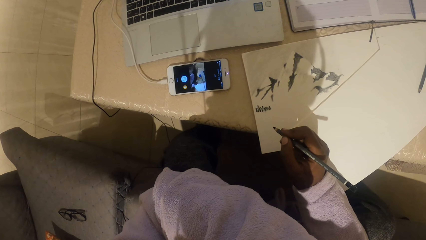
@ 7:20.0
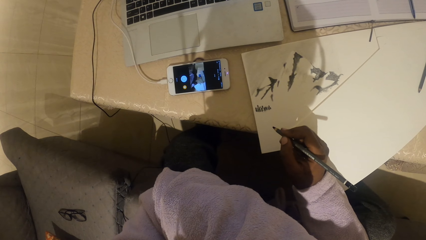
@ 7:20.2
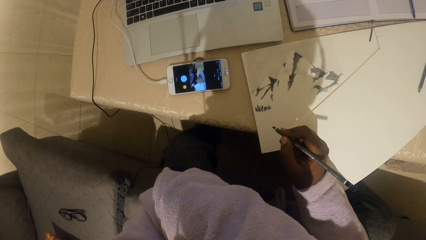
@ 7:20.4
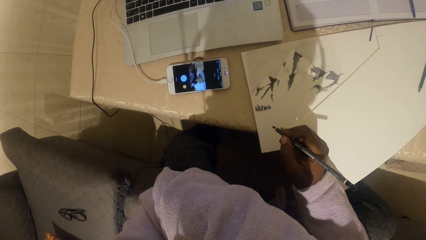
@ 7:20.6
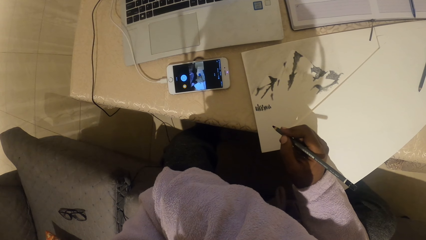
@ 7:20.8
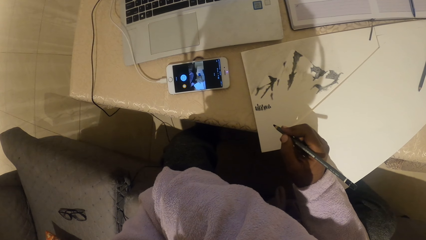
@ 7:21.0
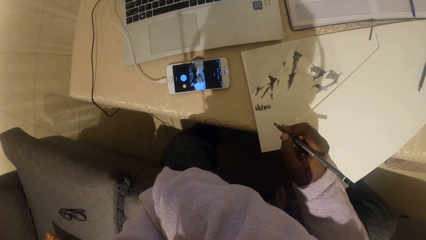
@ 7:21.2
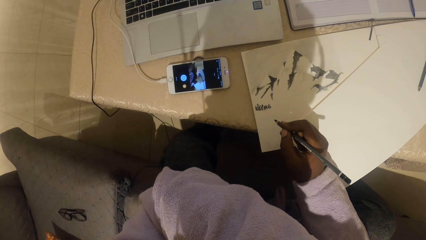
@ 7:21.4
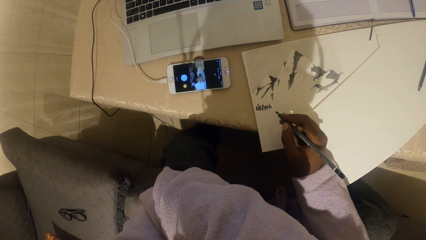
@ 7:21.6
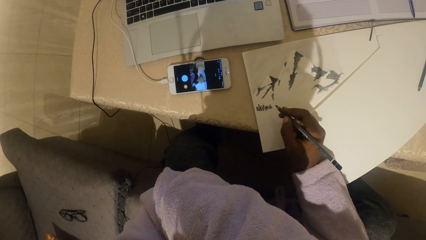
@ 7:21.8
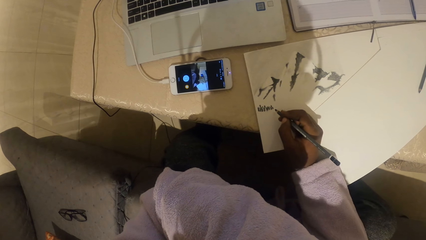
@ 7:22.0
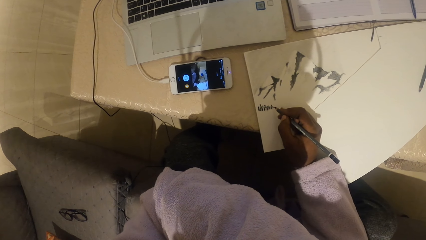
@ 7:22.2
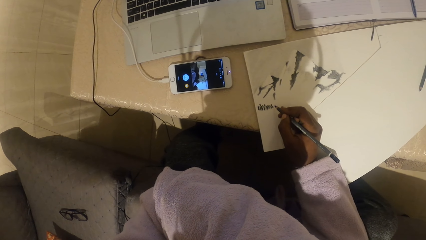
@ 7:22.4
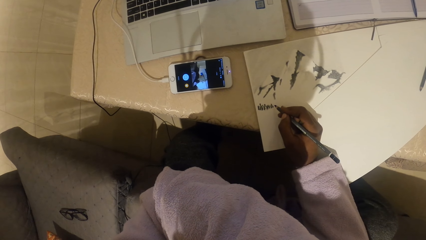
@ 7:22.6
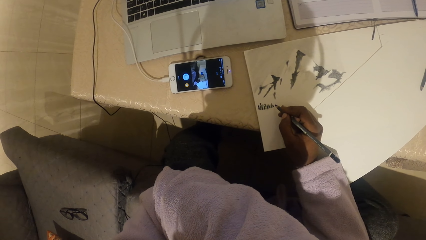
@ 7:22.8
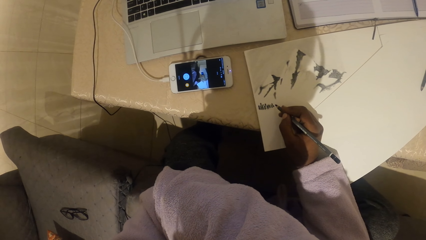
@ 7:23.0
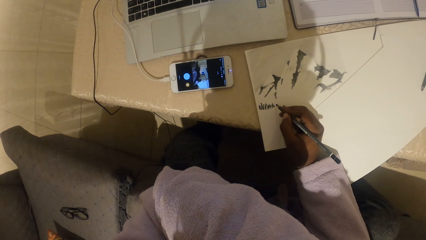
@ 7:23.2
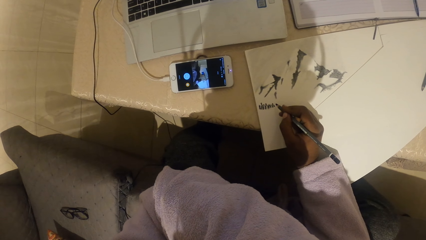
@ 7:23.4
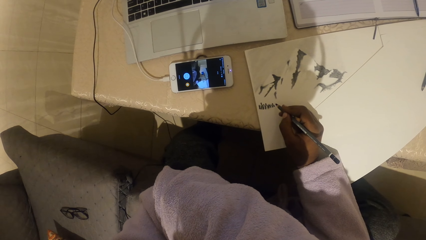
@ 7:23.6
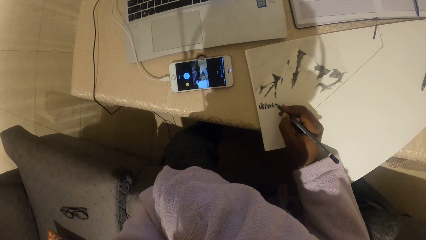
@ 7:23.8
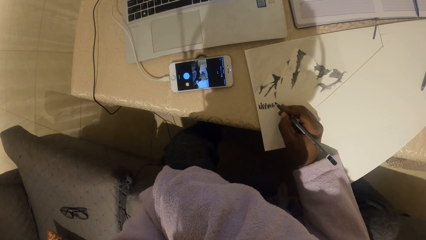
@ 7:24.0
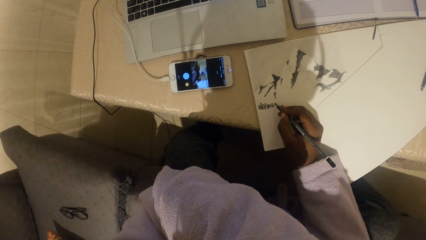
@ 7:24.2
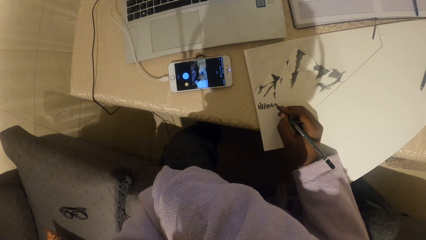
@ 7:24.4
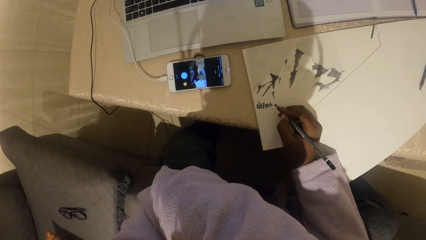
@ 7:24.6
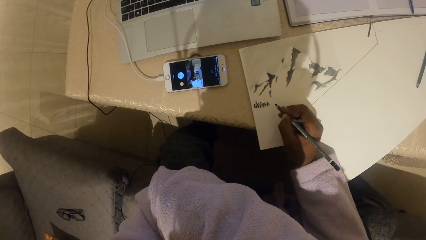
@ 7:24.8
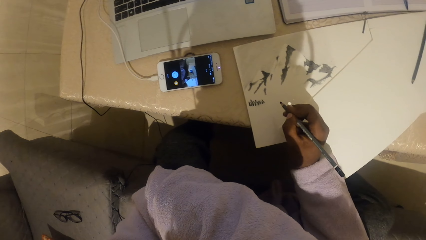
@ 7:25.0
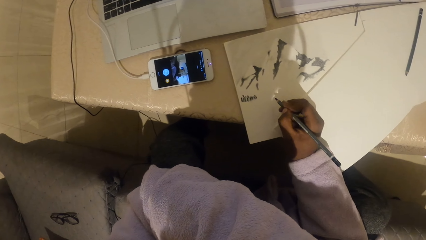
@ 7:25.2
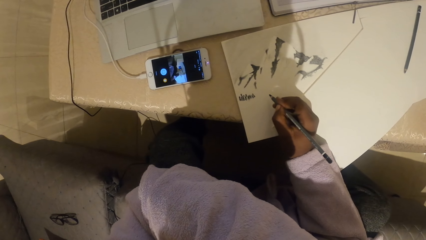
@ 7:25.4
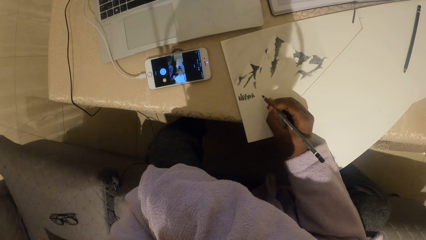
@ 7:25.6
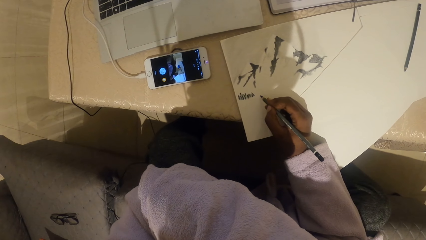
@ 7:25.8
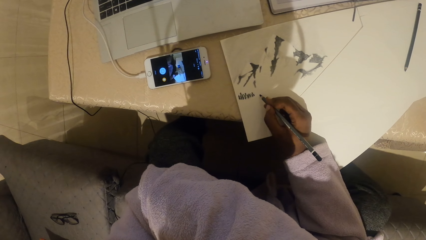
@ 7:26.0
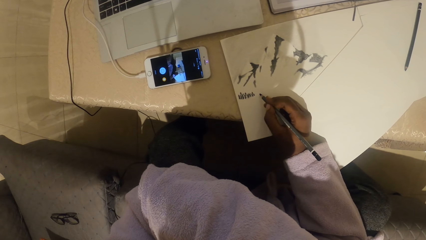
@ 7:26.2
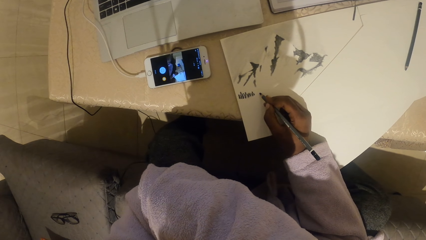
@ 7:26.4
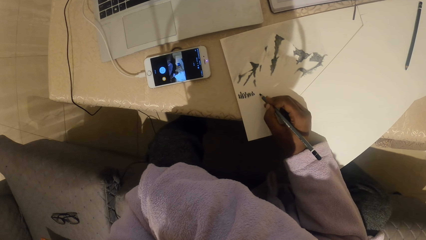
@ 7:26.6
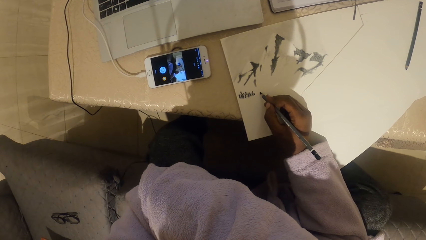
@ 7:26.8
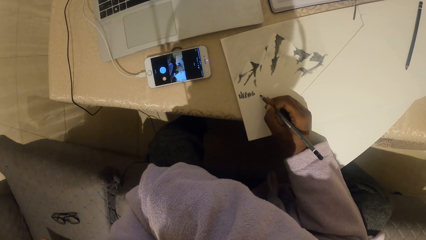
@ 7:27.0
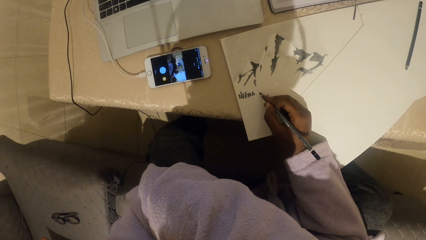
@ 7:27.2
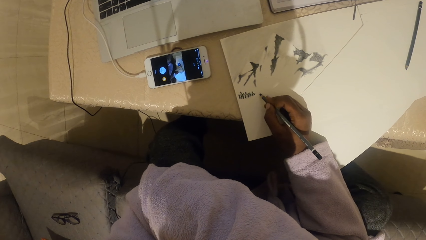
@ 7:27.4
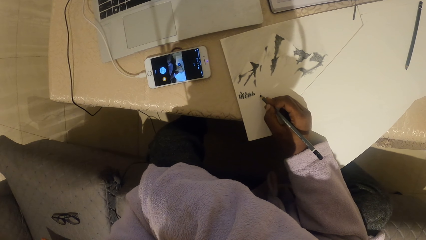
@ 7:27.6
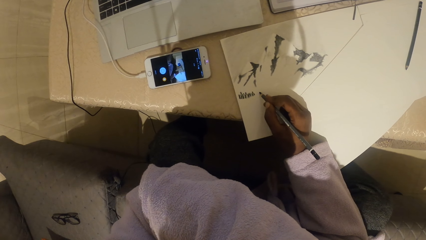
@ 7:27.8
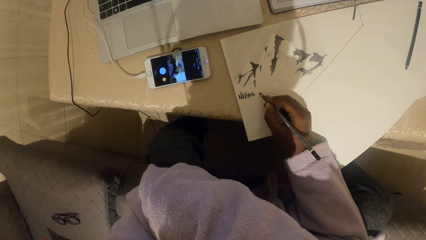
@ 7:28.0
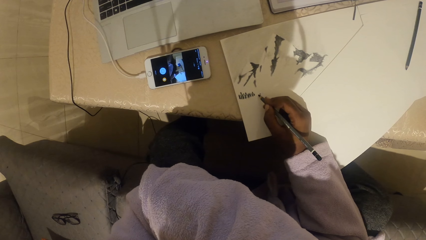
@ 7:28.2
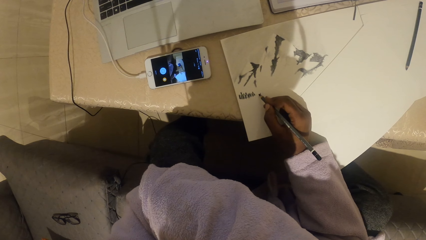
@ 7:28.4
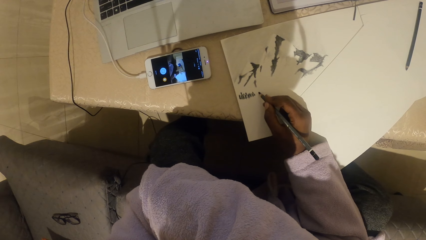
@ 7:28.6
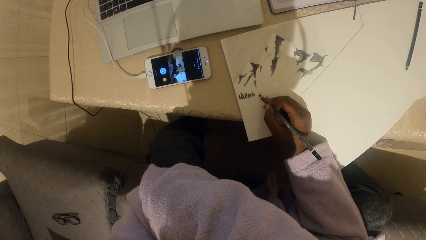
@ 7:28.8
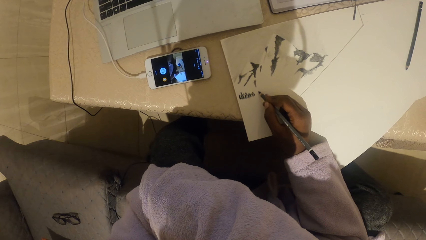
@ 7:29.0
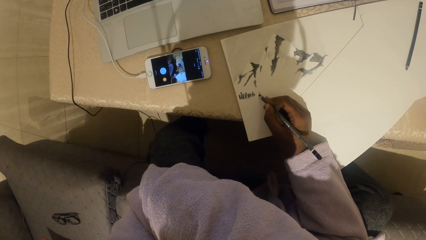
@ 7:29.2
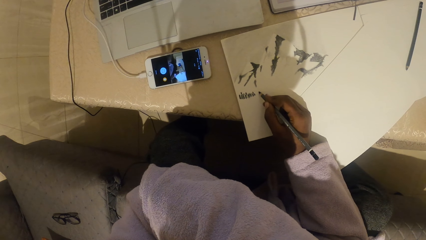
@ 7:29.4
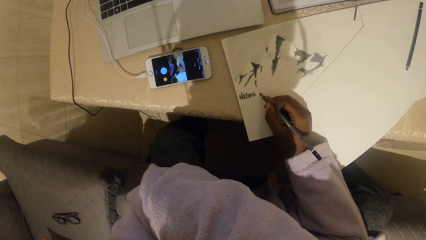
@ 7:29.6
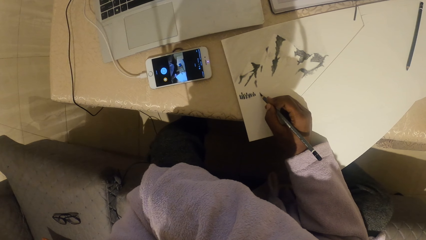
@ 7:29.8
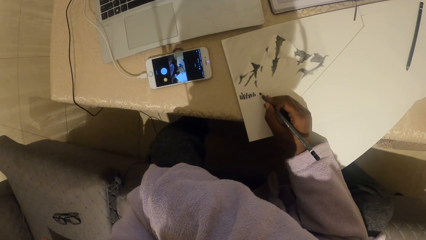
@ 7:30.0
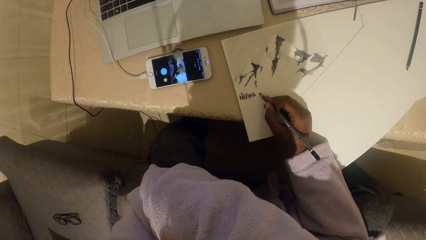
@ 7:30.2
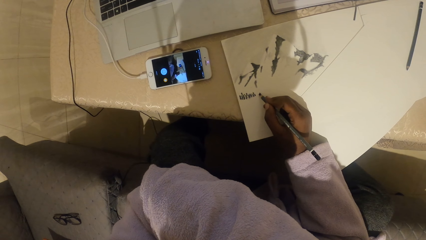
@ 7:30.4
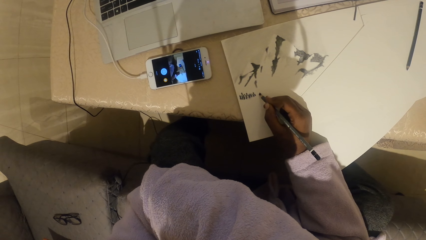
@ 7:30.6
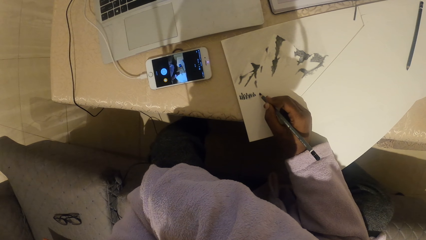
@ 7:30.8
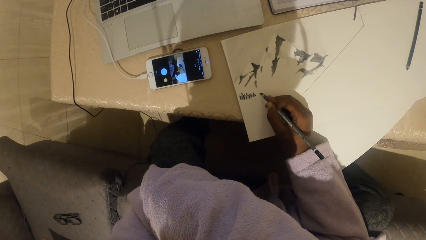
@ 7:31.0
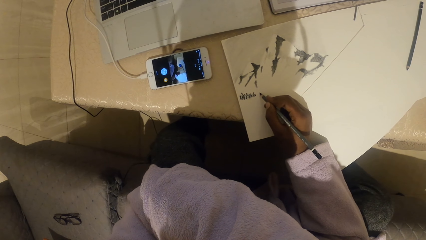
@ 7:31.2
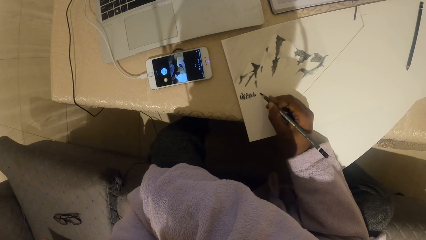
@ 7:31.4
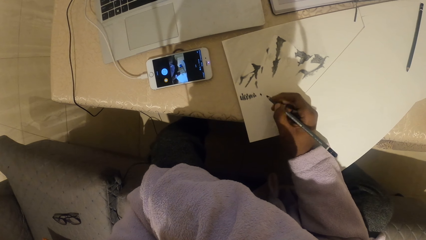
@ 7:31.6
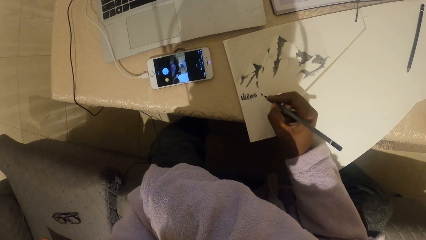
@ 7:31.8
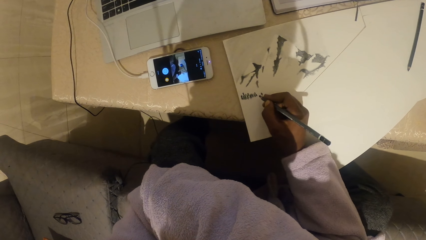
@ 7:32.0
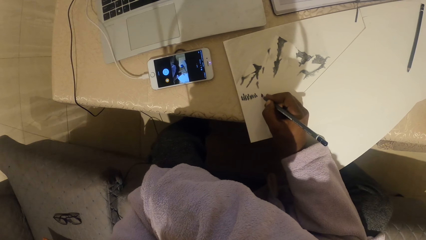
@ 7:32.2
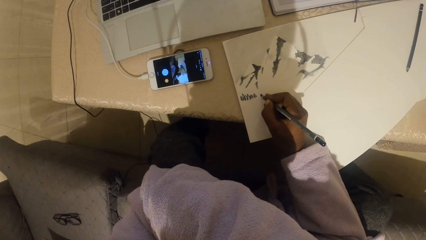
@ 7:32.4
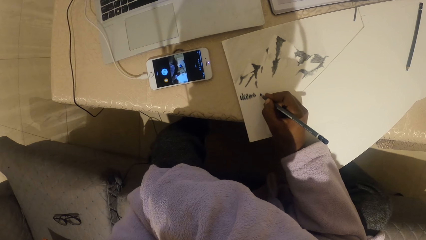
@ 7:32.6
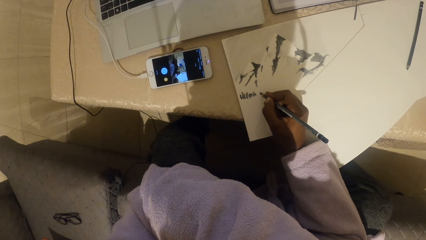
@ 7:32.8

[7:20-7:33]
The camera wearer moves his hand. He draws.

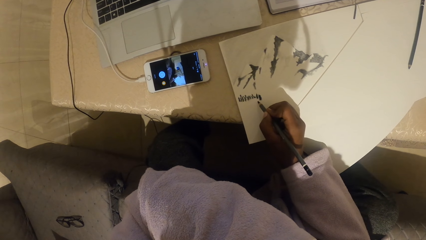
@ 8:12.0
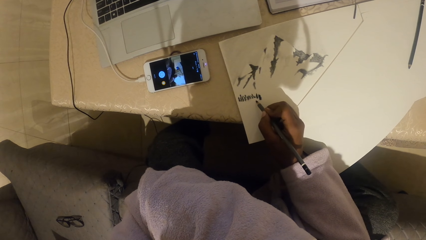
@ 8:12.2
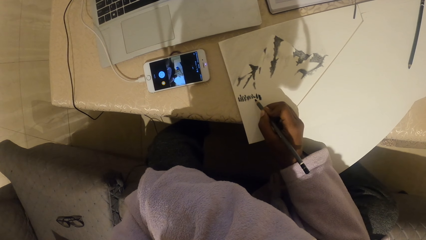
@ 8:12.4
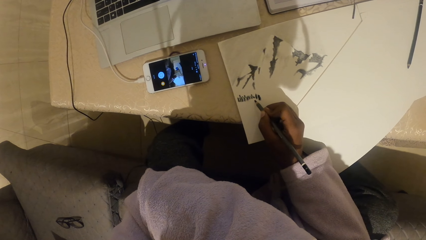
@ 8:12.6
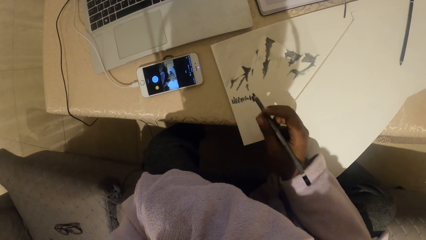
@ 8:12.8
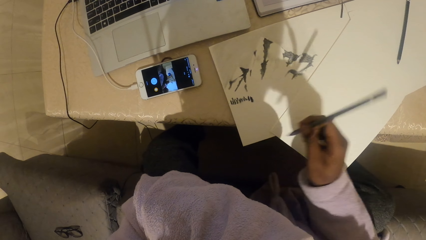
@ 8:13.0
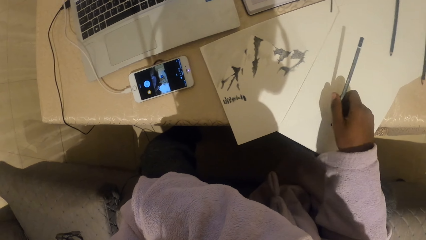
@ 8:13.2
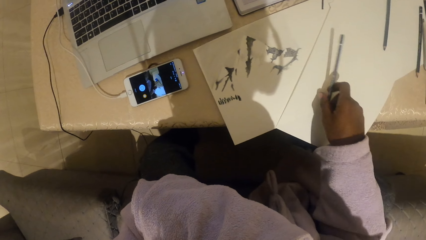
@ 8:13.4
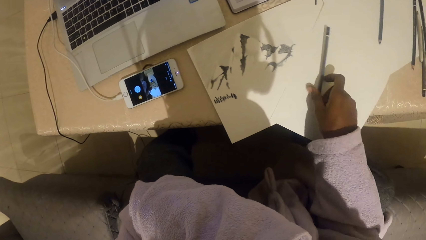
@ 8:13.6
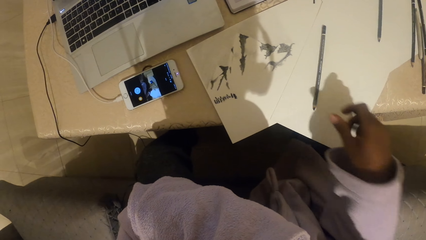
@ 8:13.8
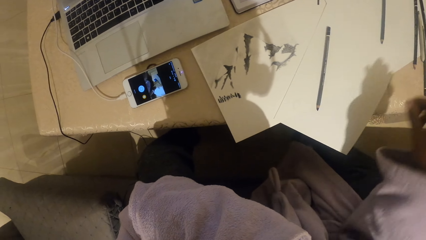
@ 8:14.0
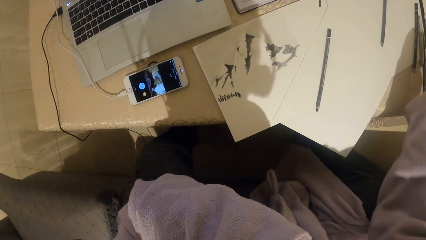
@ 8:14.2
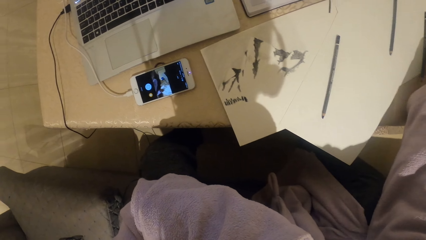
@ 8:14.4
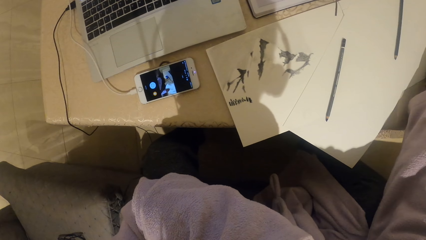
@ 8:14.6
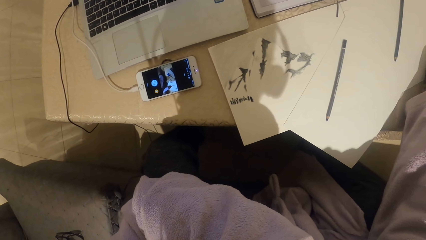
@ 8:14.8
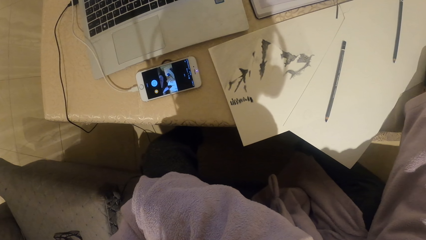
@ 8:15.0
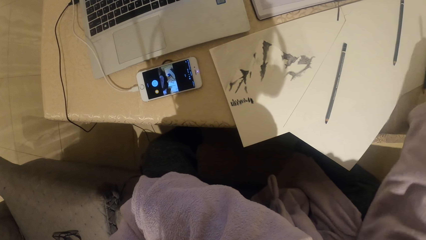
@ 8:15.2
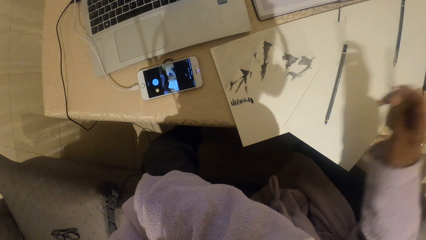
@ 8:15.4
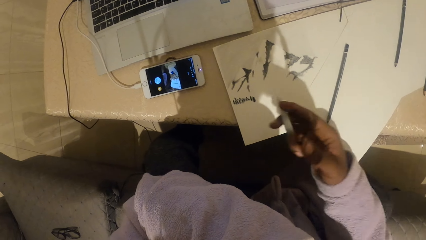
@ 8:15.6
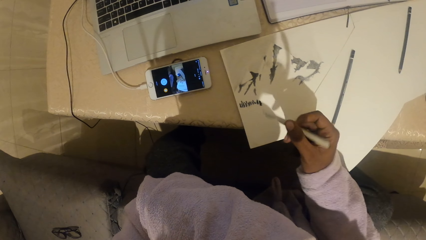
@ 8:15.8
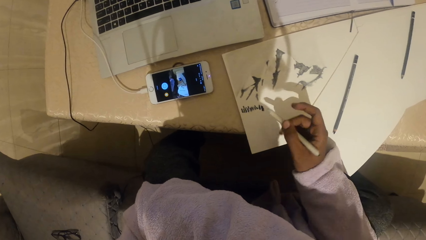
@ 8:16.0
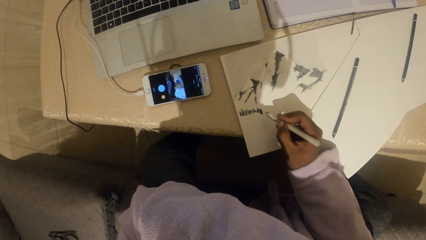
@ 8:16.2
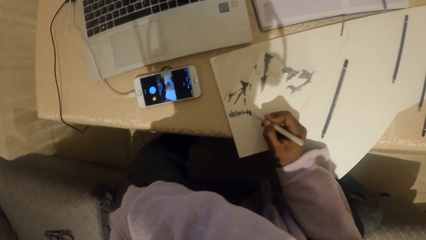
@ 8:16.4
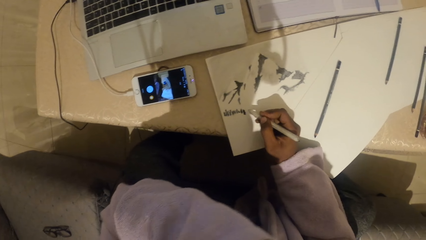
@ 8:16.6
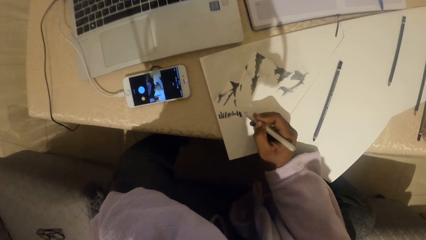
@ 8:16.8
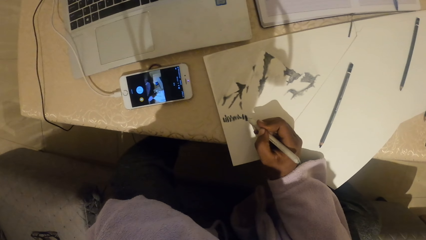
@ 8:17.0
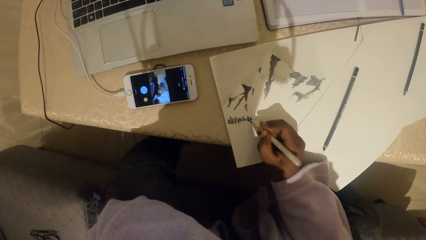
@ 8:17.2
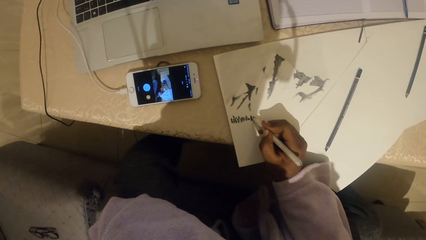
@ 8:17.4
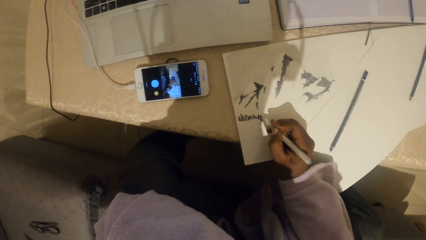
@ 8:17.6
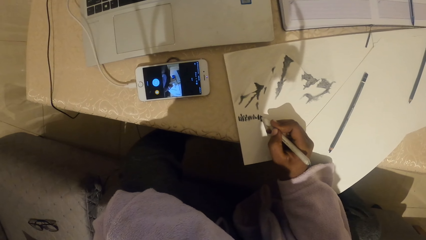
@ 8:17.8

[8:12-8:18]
The camera wearer puts the pencil on the table. They take a pen and draw with the pen.
